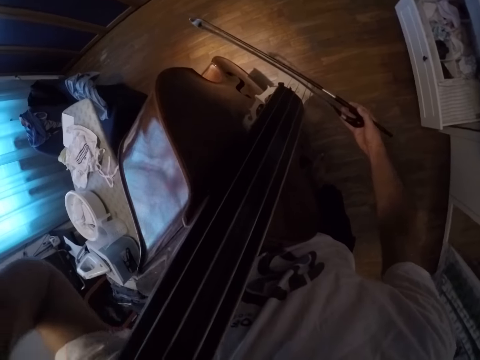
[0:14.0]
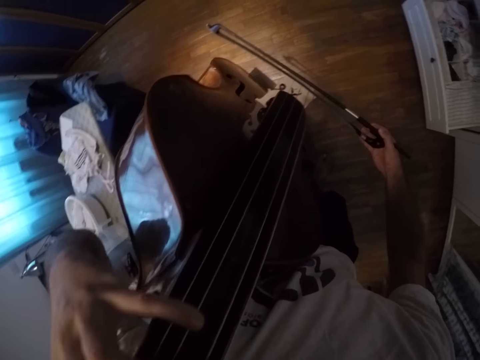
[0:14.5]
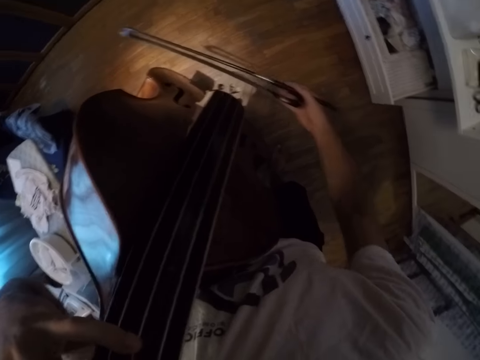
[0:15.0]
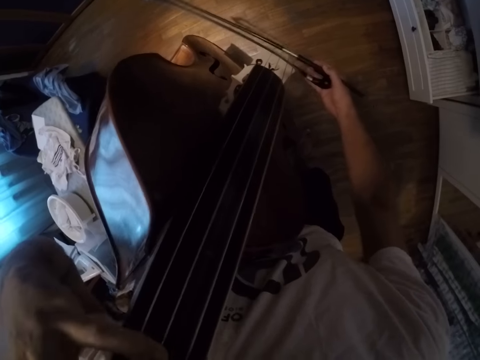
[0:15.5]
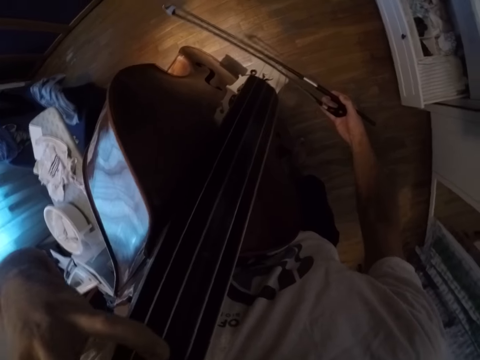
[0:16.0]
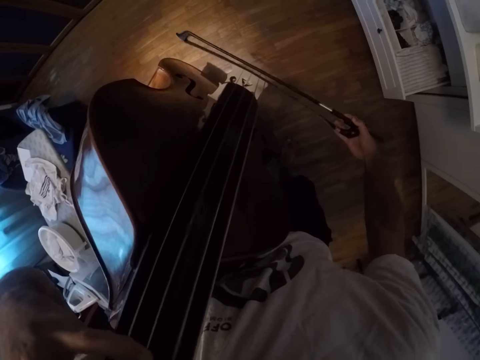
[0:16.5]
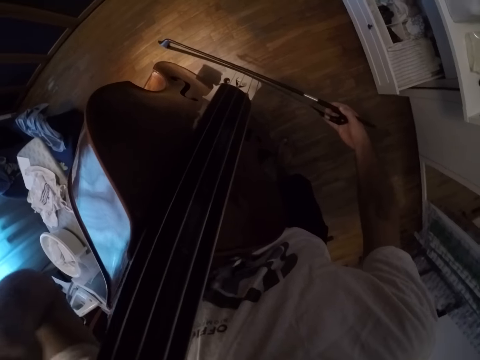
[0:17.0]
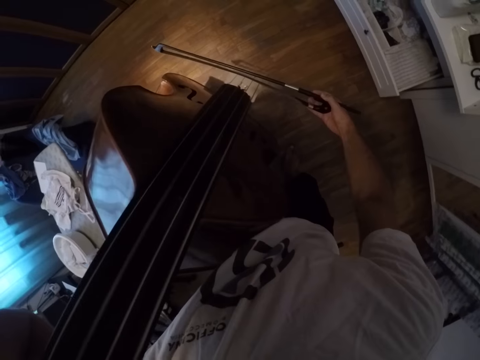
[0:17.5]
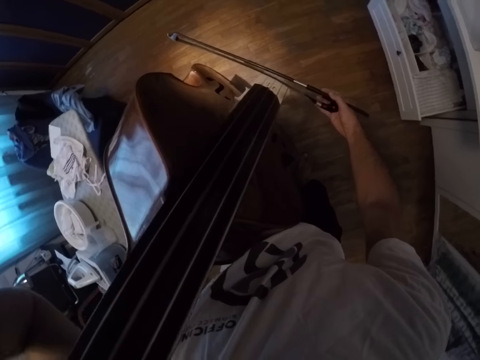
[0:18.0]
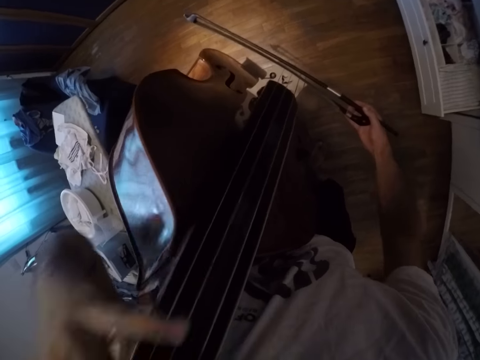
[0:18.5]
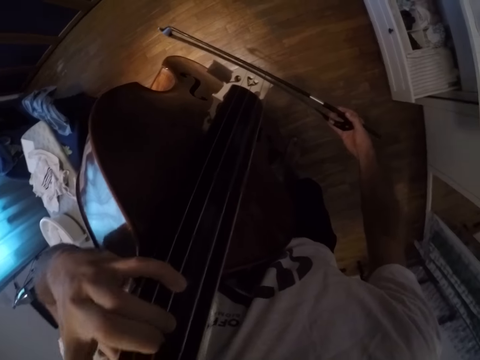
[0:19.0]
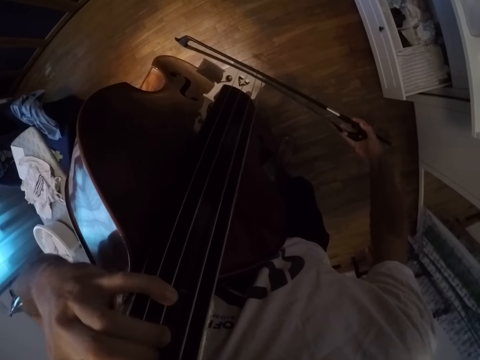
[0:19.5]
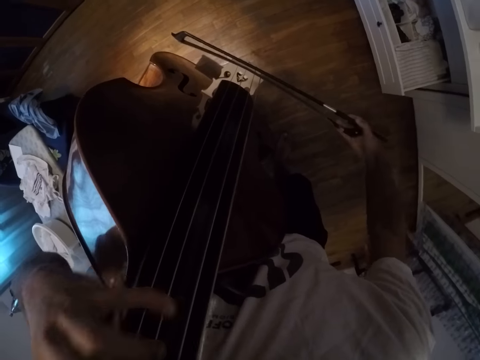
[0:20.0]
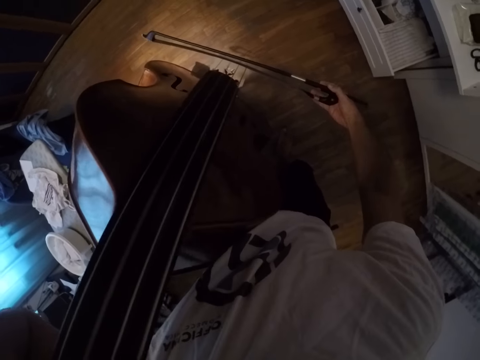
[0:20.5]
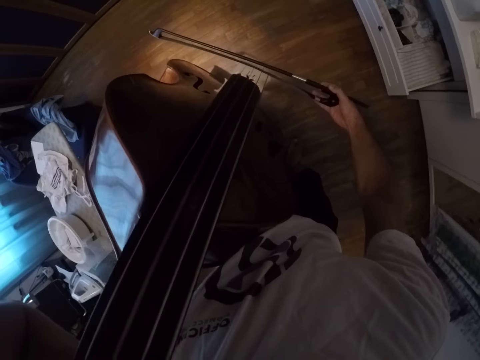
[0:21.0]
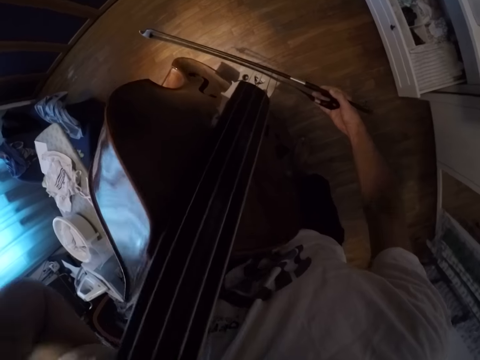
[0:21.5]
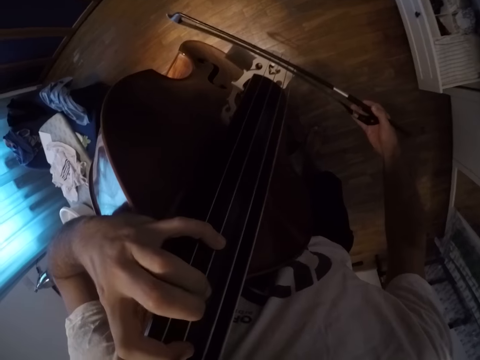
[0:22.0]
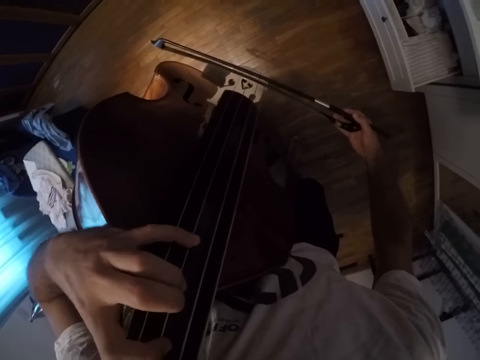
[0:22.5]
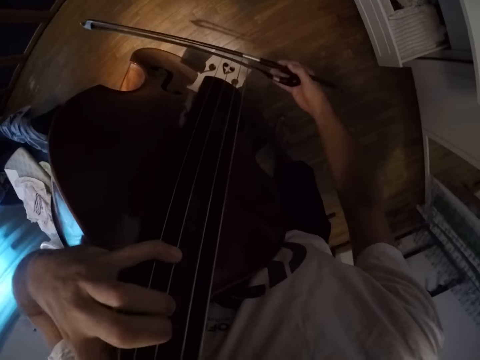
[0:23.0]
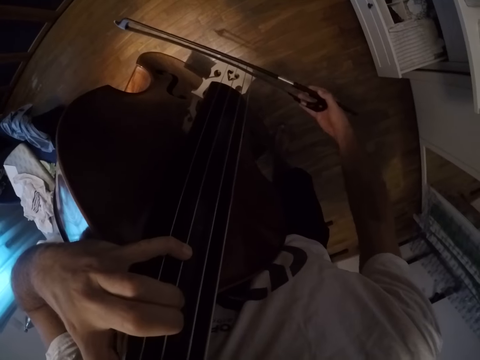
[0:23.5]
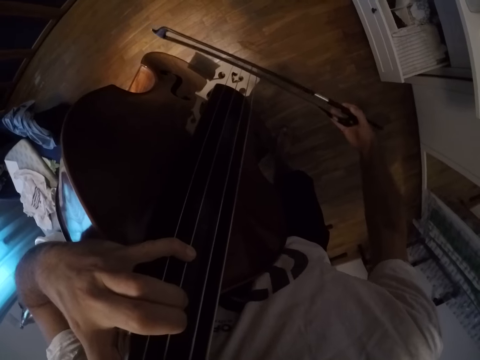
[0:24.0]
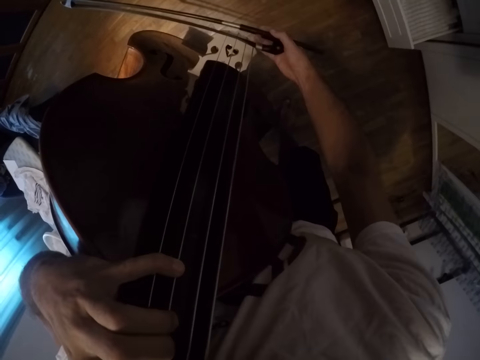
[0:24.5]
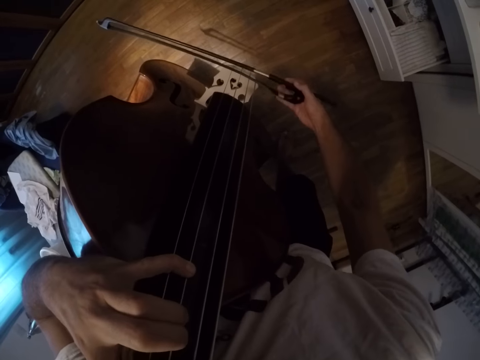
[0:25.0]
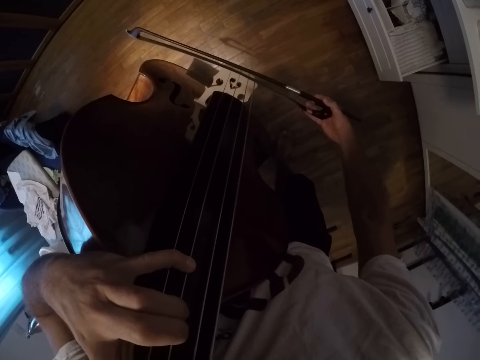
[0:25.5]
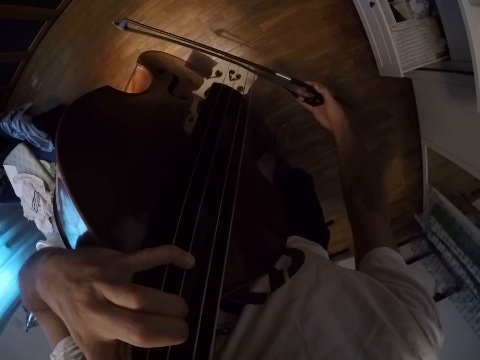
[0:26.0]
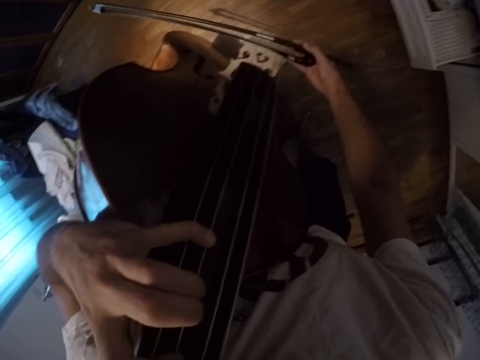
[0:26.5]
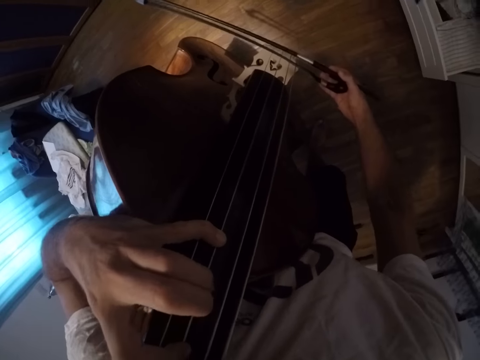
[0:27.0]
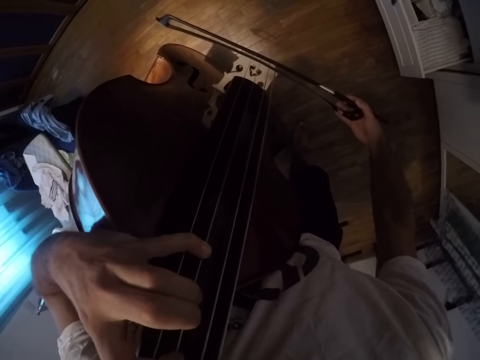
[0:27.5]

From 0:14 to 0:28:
The camera wearer plays the violin. They move the left hand up and down.

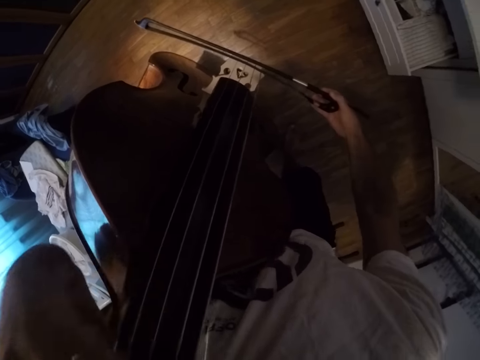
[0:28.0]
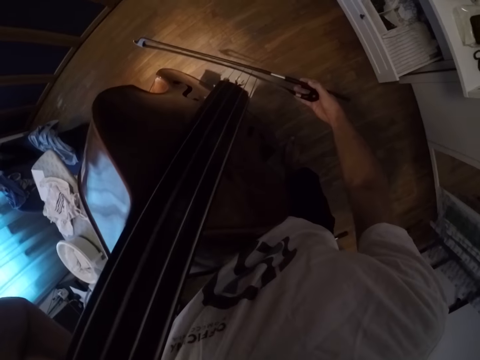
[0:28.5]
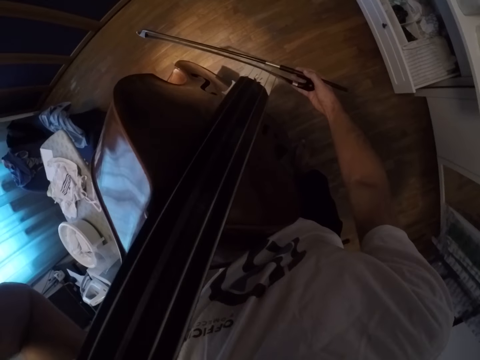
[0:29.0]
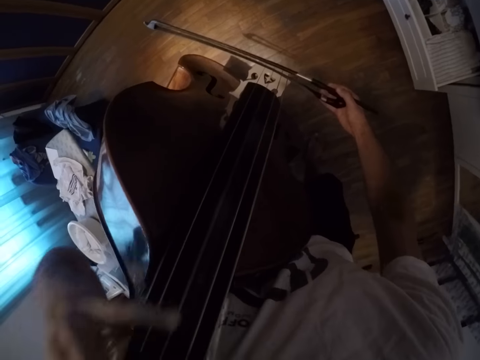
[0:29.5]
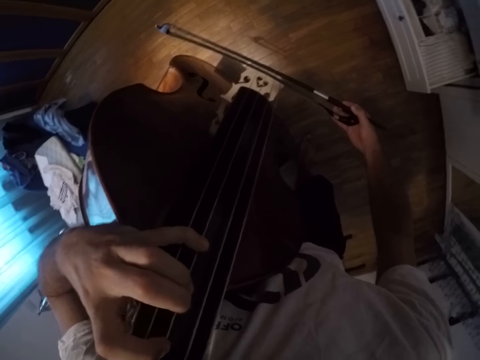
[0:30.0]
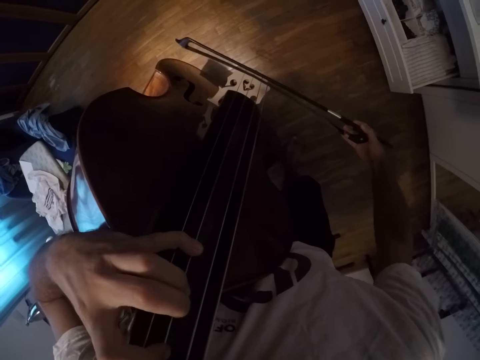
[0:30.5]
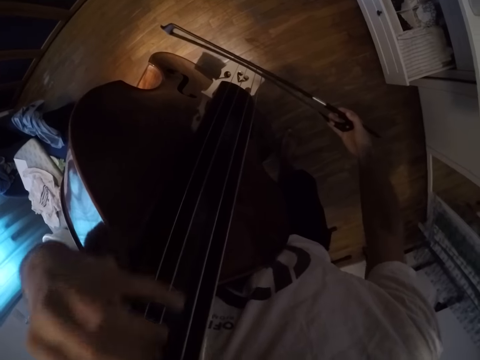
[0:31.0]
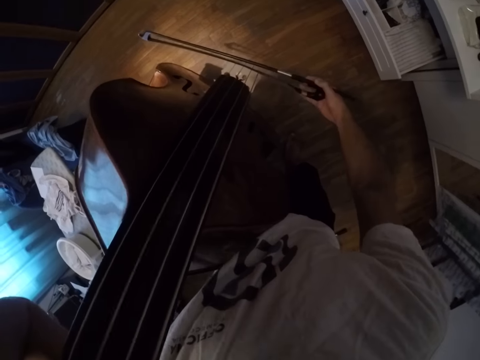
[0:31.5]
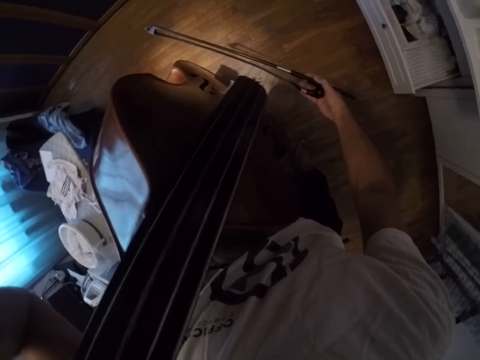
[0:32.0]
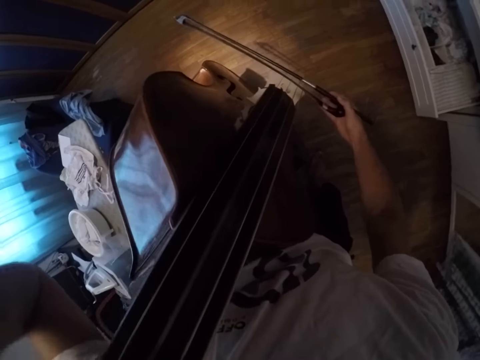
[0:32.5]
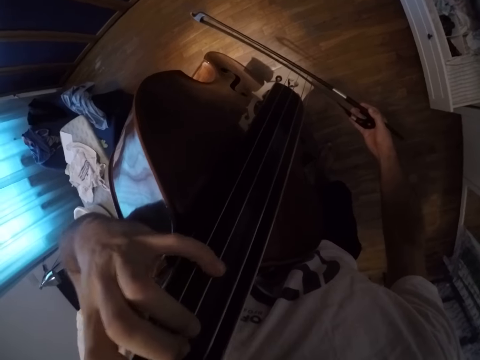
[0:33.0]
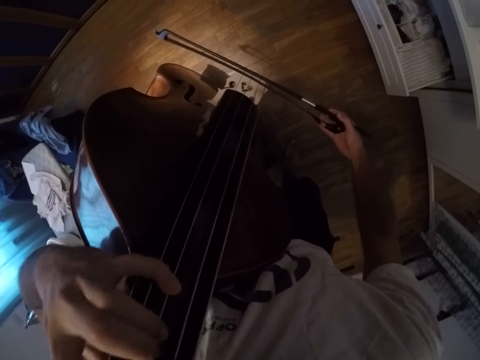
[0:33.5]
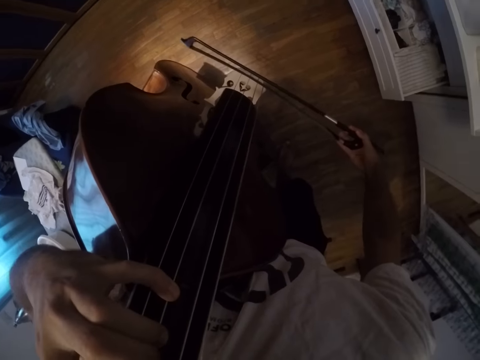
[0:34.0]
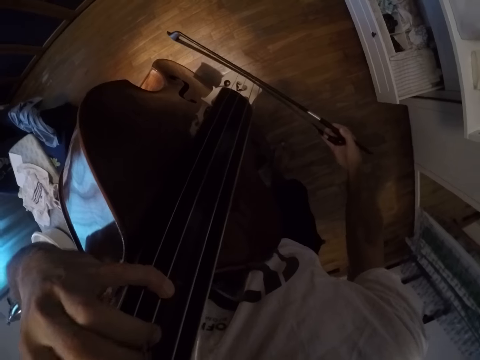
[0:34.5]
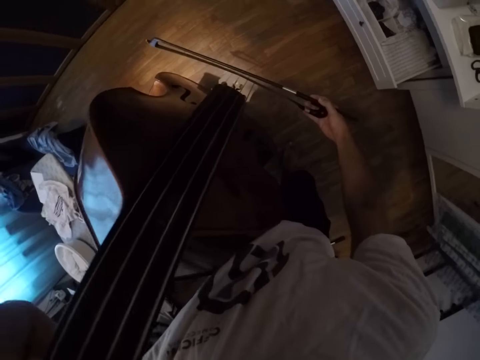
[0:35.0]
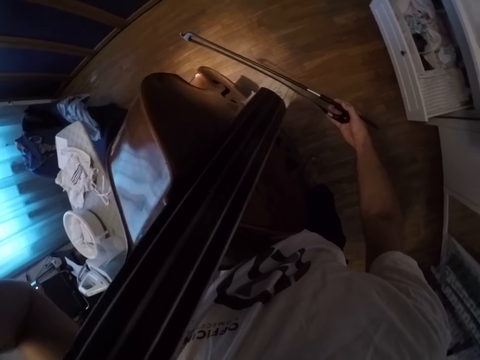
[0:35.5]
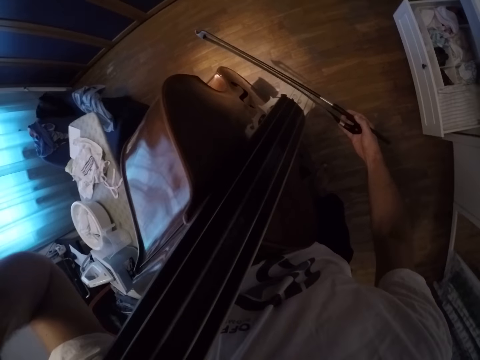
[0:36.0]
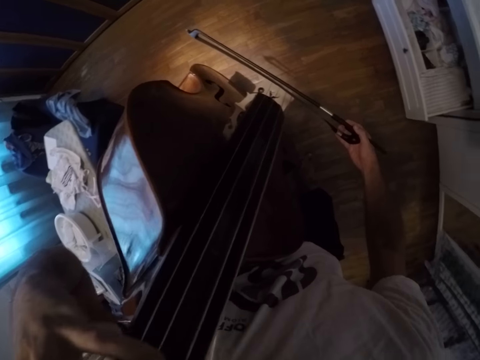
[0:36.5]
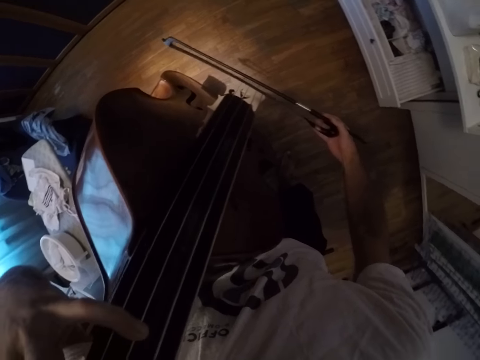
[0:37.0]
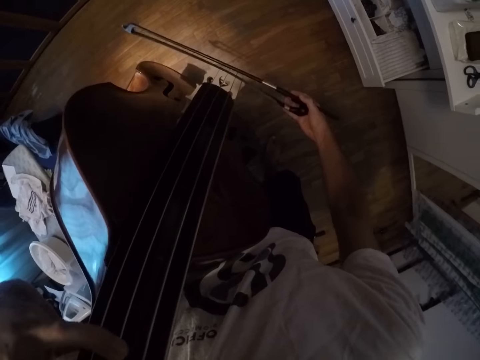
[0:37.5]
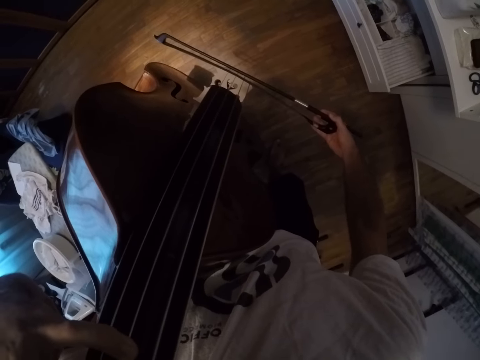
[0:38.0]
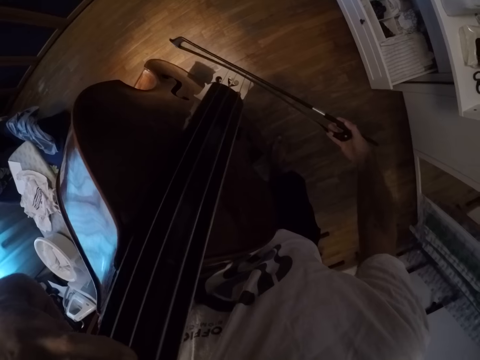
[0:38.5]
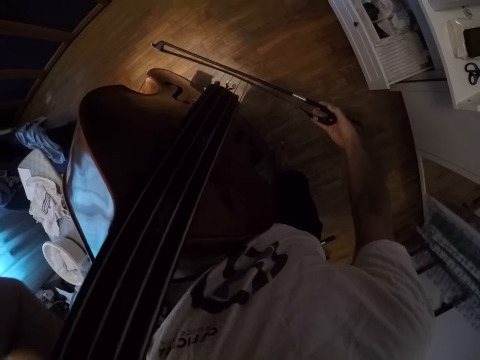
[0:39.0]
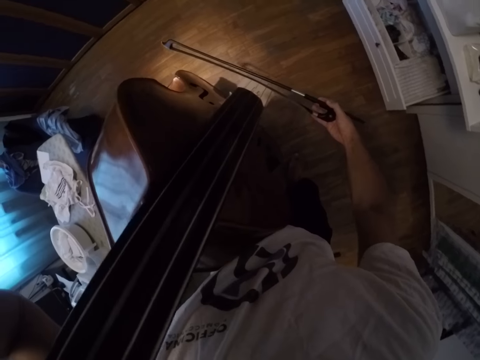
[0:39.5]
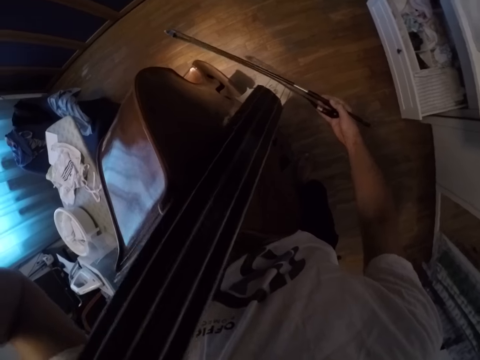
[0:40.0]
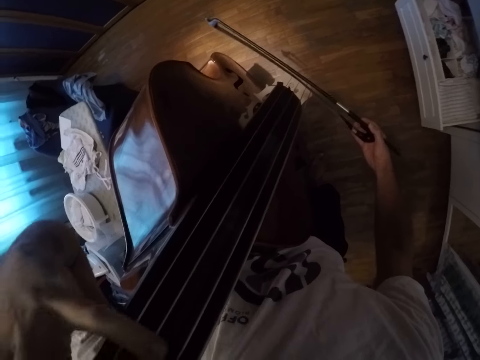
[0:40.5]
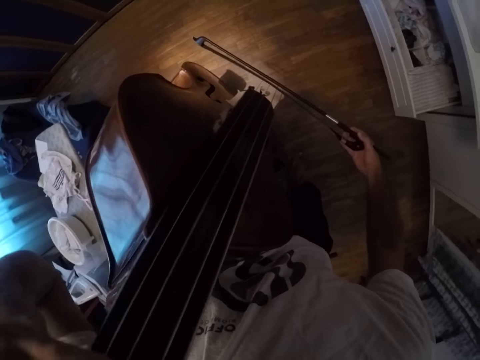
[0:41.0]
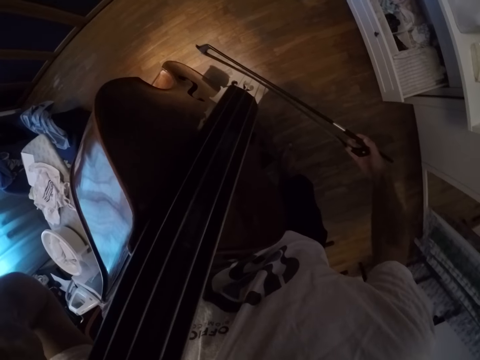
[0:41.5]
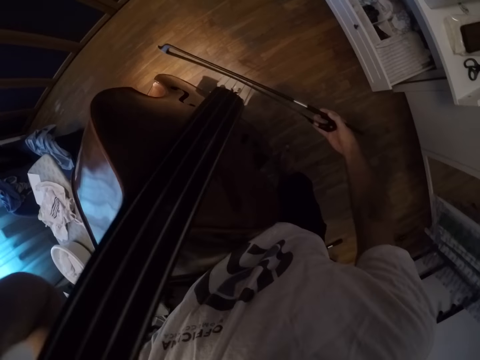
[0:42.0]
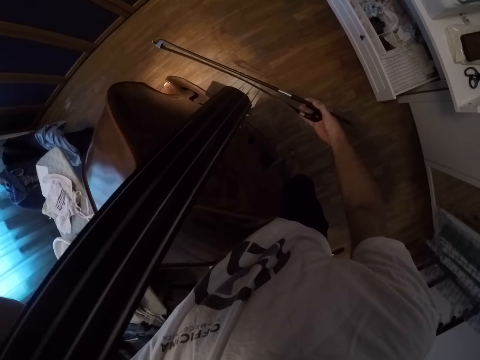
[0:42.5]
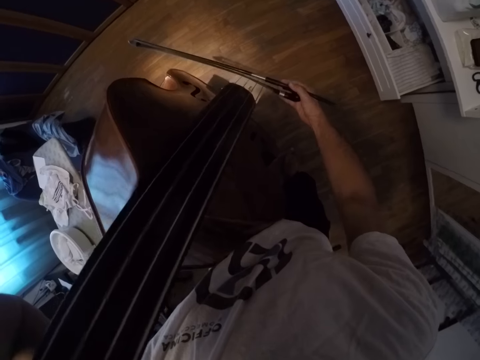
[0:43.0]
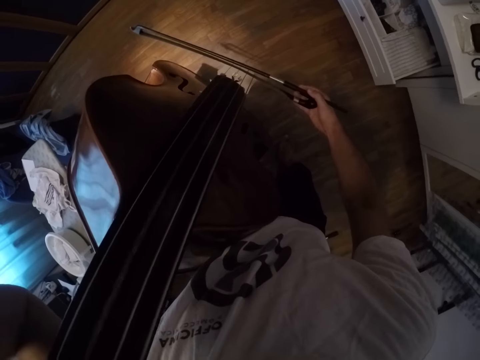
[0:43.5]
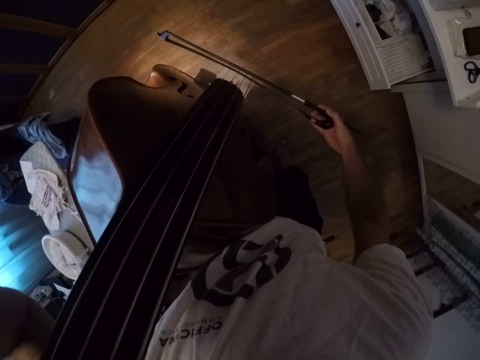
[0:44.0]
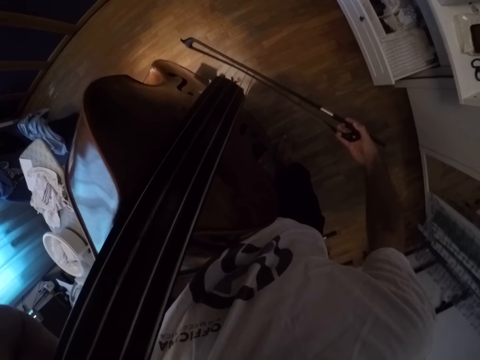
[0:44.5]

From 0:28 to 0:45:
The camera wearer plays the violin. They move the right hand side to side.
